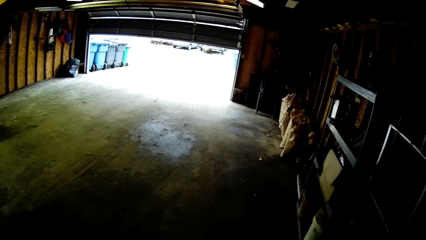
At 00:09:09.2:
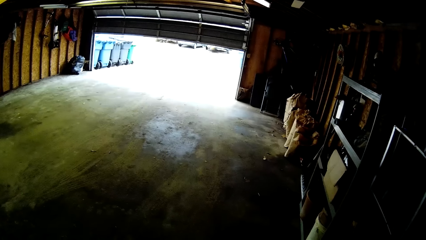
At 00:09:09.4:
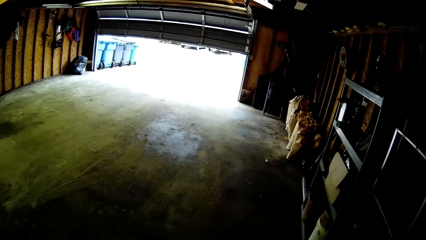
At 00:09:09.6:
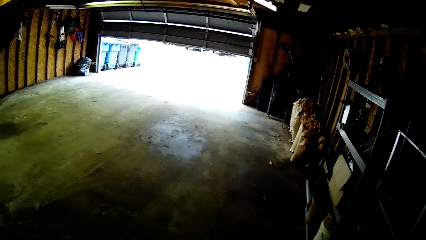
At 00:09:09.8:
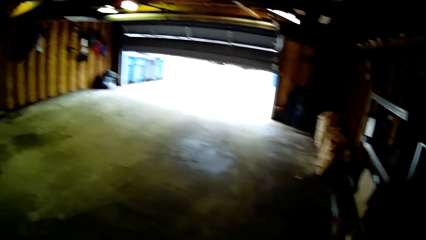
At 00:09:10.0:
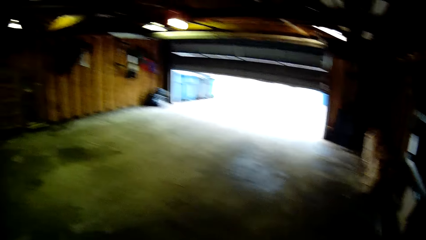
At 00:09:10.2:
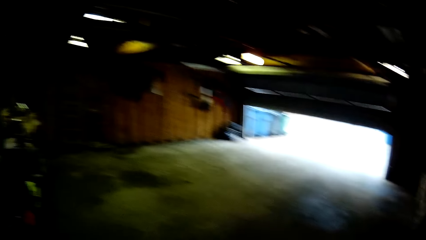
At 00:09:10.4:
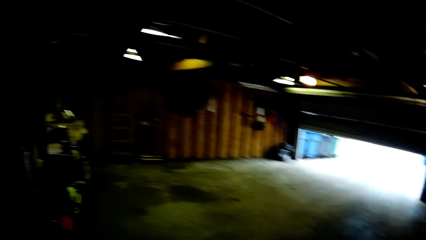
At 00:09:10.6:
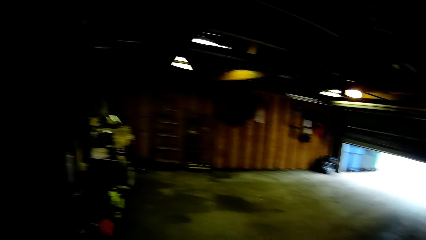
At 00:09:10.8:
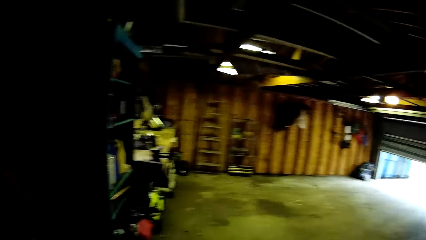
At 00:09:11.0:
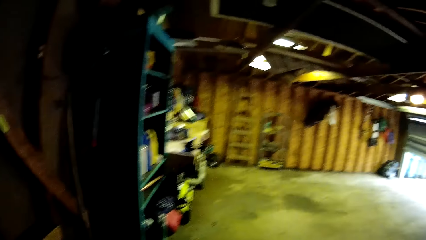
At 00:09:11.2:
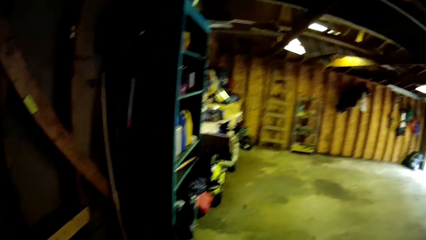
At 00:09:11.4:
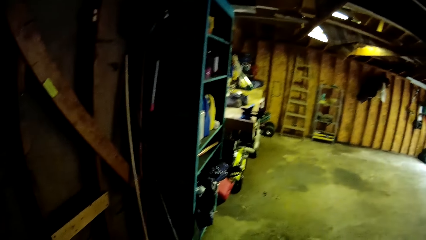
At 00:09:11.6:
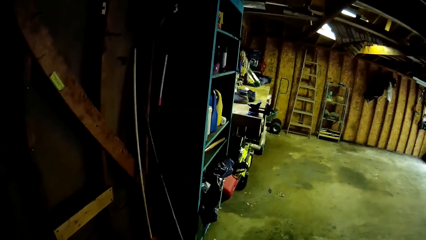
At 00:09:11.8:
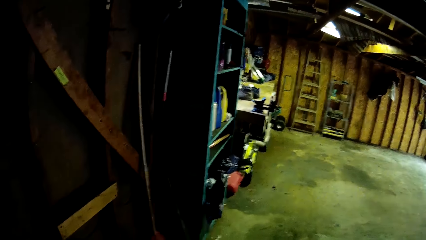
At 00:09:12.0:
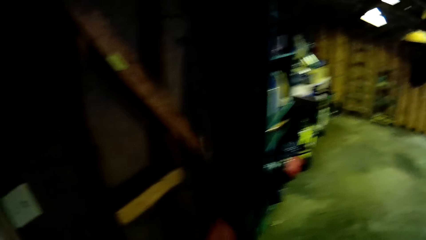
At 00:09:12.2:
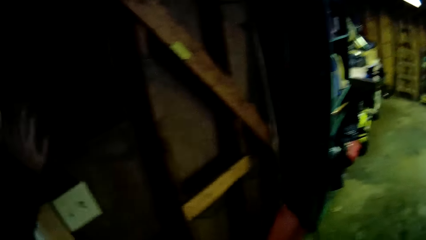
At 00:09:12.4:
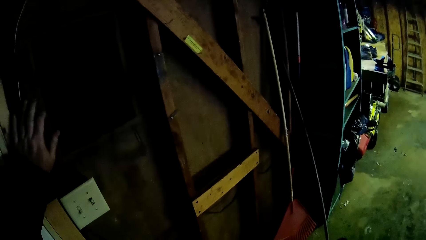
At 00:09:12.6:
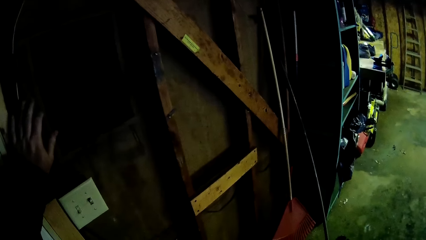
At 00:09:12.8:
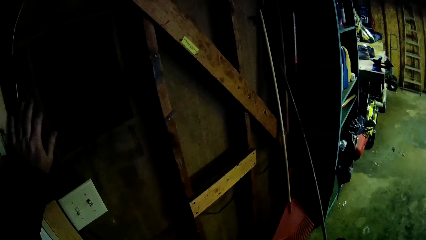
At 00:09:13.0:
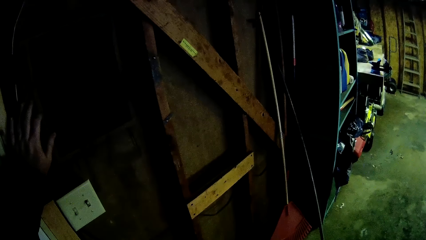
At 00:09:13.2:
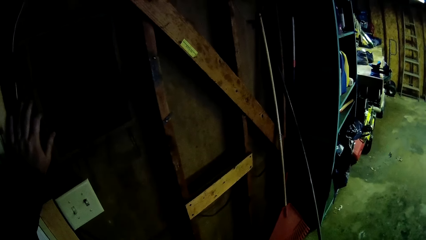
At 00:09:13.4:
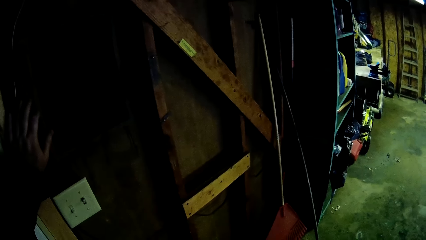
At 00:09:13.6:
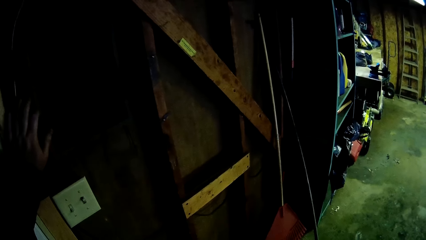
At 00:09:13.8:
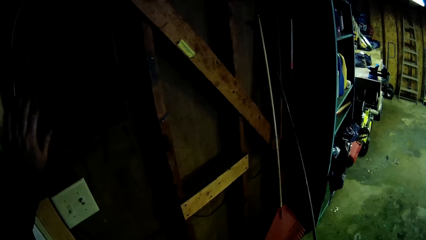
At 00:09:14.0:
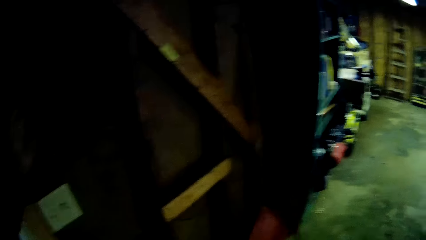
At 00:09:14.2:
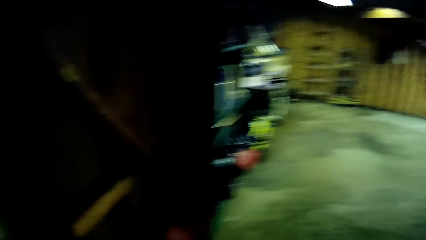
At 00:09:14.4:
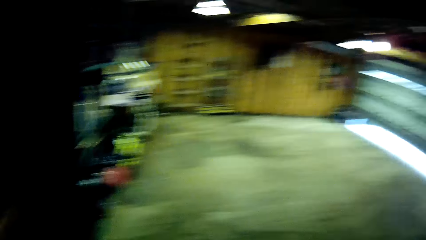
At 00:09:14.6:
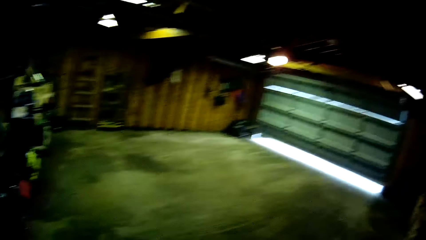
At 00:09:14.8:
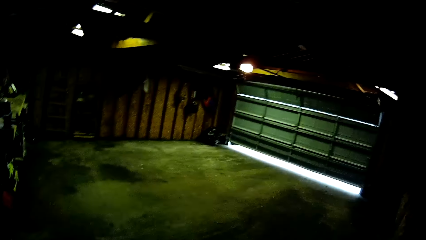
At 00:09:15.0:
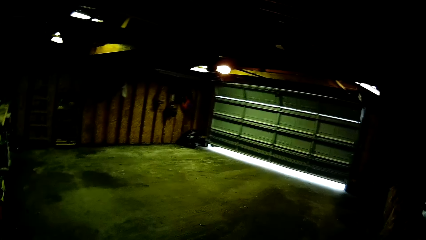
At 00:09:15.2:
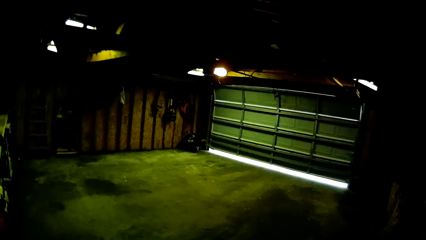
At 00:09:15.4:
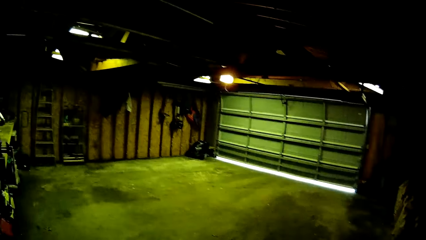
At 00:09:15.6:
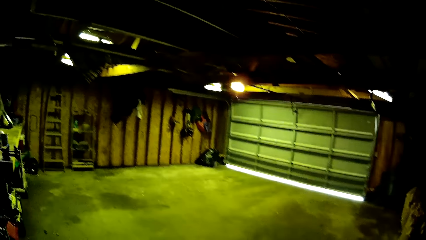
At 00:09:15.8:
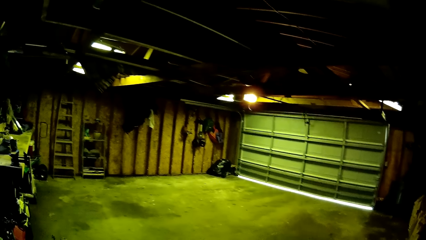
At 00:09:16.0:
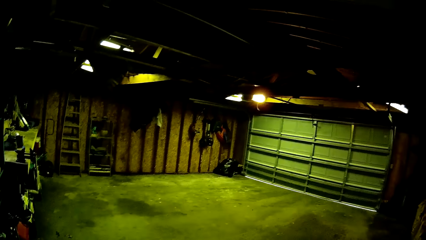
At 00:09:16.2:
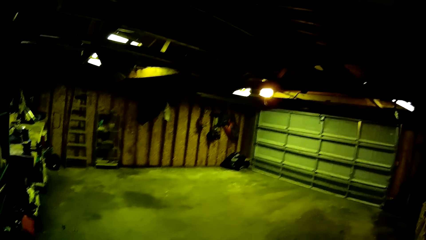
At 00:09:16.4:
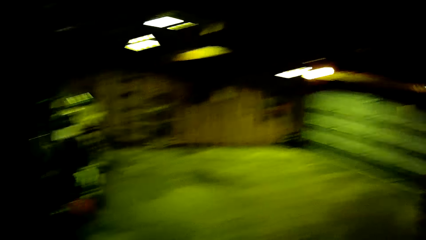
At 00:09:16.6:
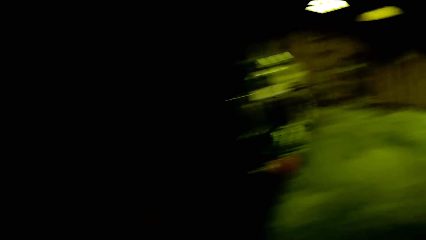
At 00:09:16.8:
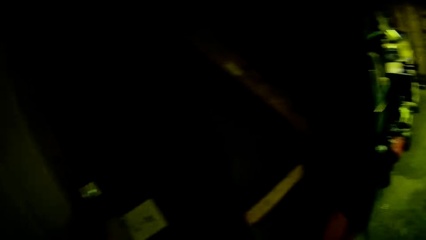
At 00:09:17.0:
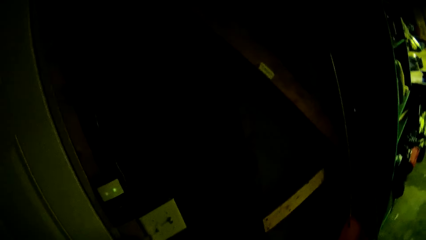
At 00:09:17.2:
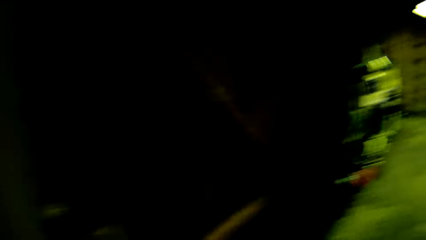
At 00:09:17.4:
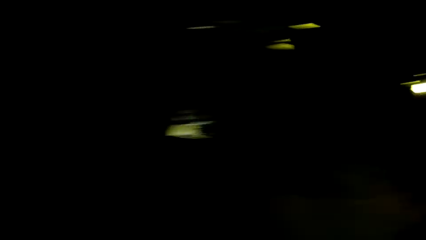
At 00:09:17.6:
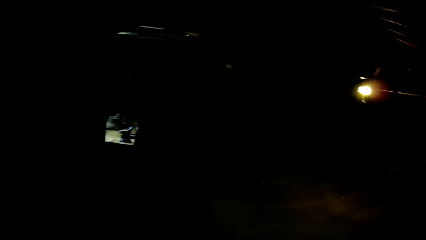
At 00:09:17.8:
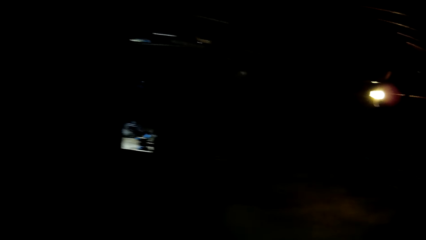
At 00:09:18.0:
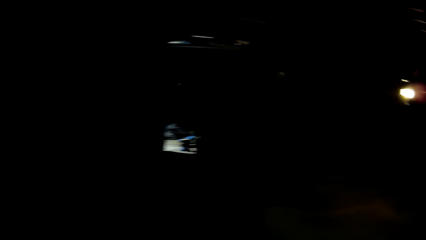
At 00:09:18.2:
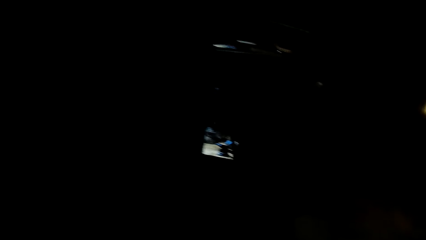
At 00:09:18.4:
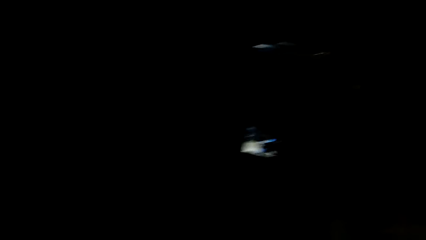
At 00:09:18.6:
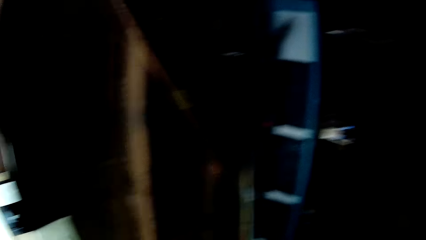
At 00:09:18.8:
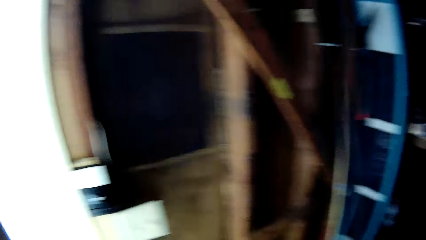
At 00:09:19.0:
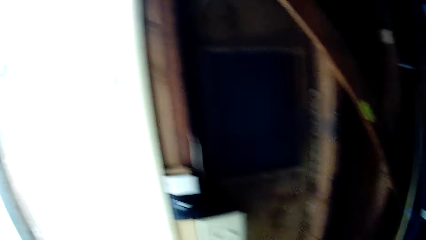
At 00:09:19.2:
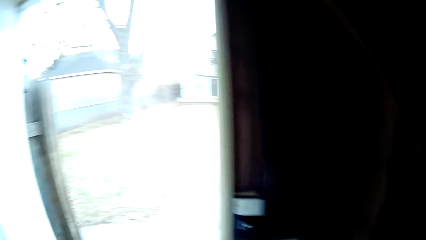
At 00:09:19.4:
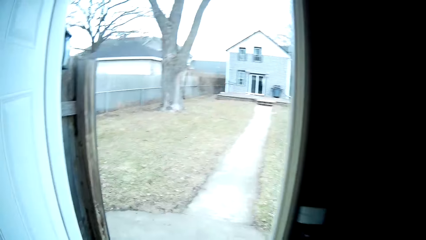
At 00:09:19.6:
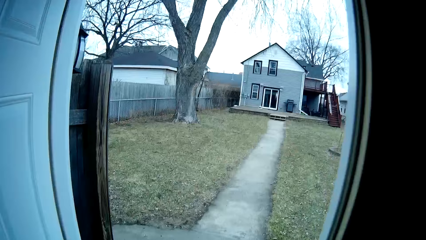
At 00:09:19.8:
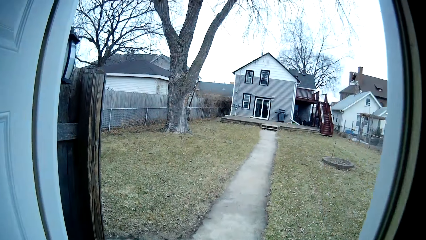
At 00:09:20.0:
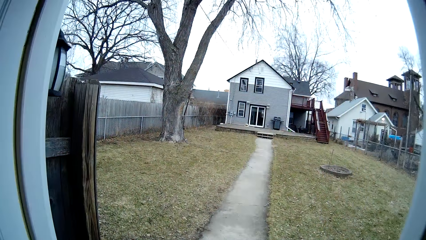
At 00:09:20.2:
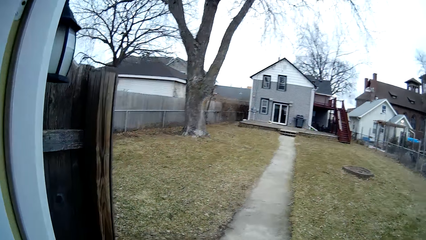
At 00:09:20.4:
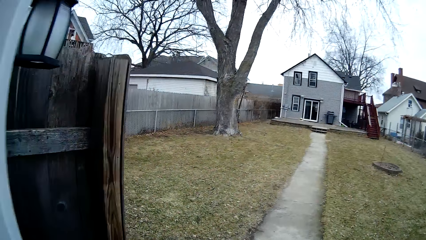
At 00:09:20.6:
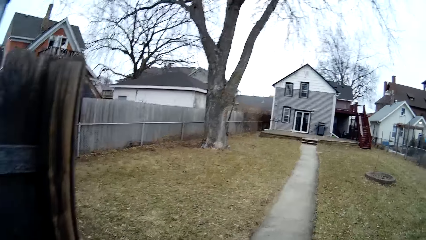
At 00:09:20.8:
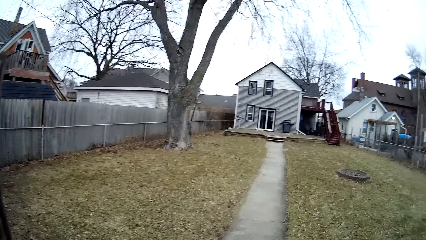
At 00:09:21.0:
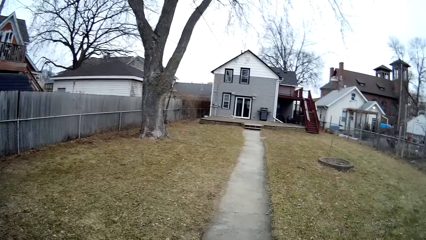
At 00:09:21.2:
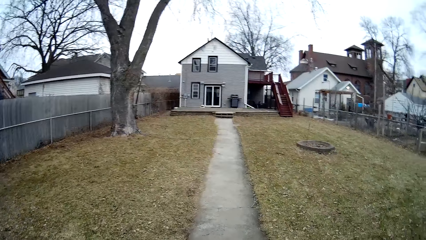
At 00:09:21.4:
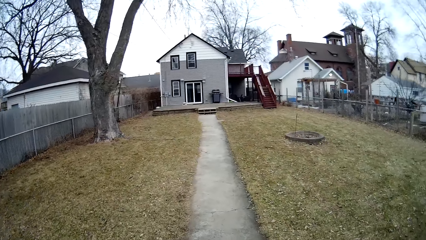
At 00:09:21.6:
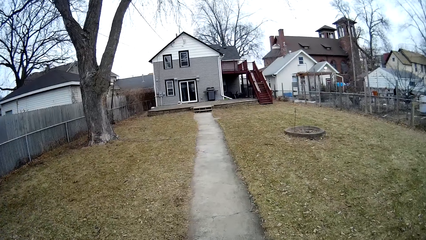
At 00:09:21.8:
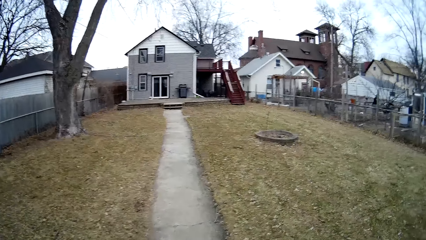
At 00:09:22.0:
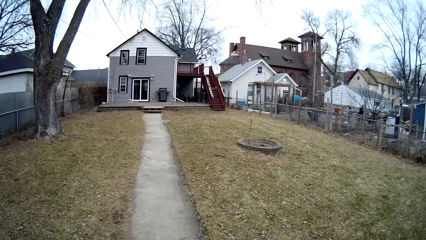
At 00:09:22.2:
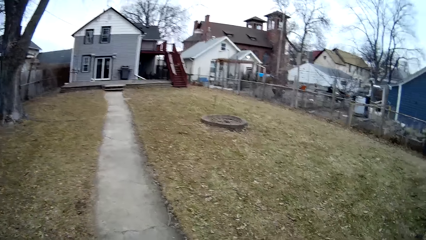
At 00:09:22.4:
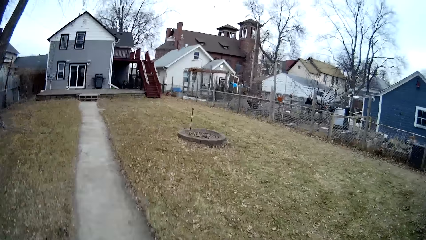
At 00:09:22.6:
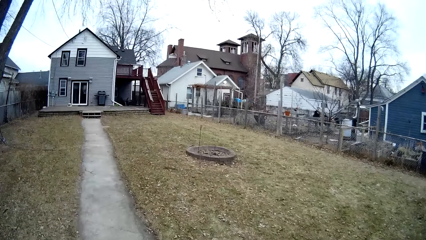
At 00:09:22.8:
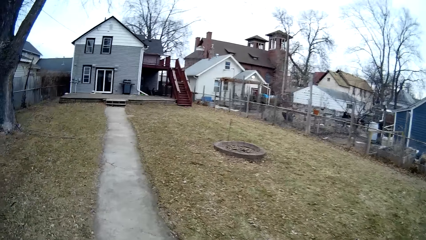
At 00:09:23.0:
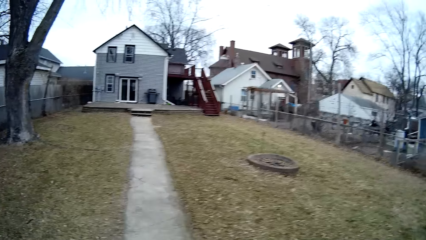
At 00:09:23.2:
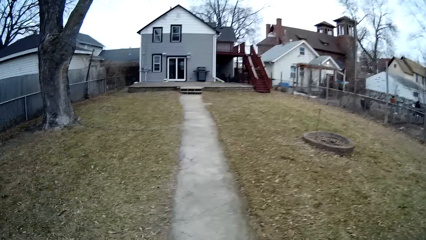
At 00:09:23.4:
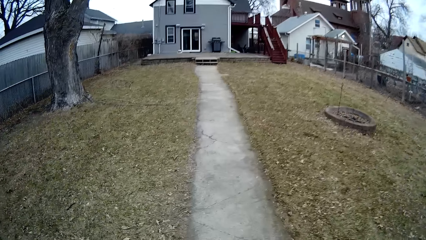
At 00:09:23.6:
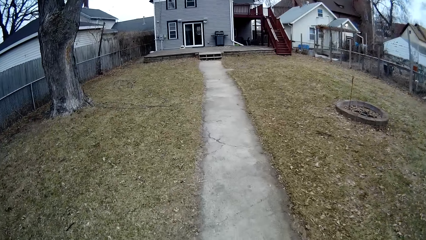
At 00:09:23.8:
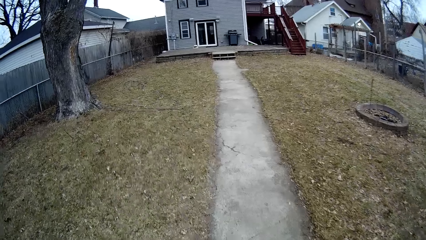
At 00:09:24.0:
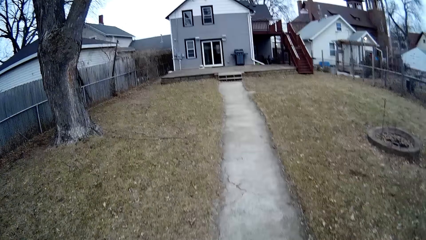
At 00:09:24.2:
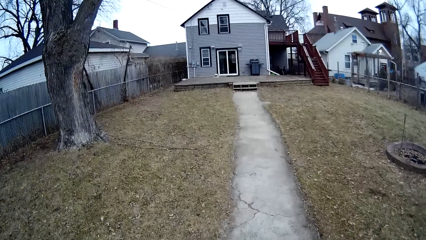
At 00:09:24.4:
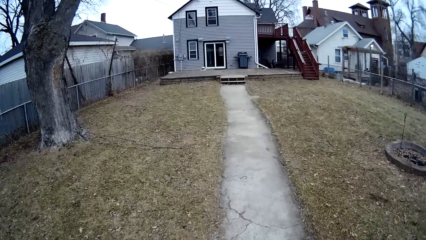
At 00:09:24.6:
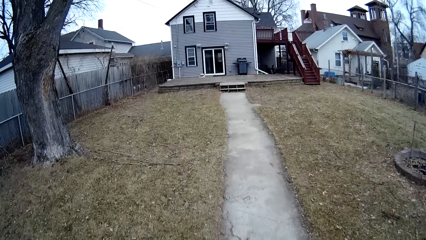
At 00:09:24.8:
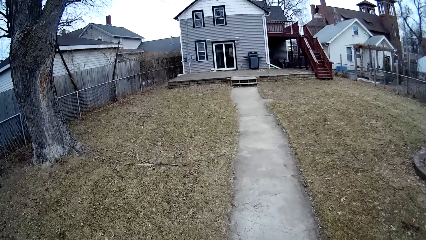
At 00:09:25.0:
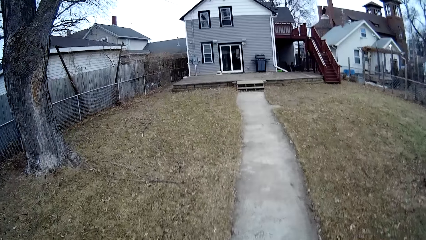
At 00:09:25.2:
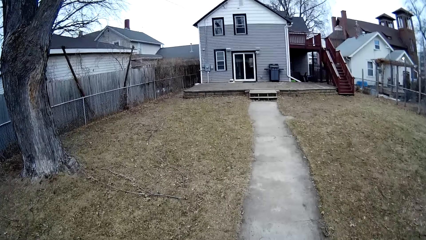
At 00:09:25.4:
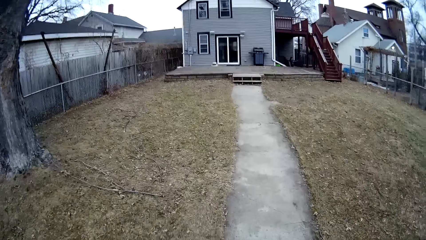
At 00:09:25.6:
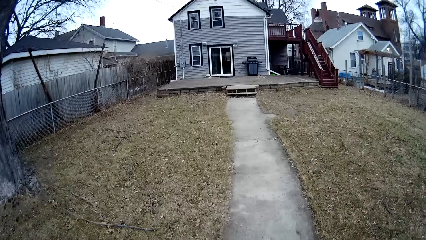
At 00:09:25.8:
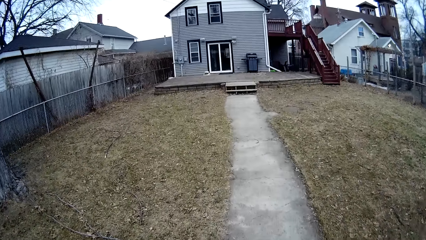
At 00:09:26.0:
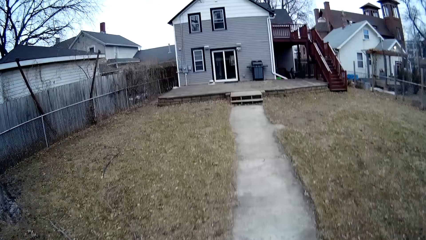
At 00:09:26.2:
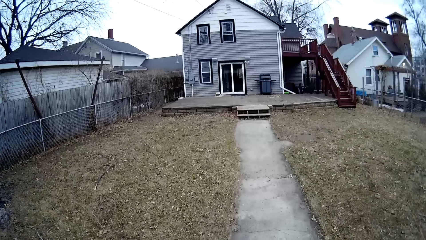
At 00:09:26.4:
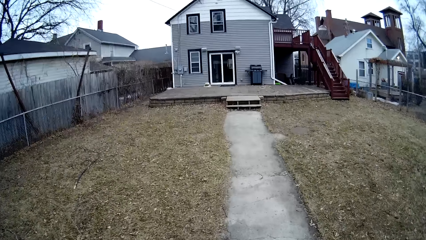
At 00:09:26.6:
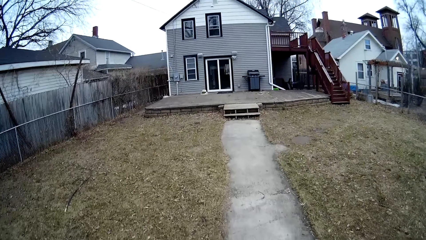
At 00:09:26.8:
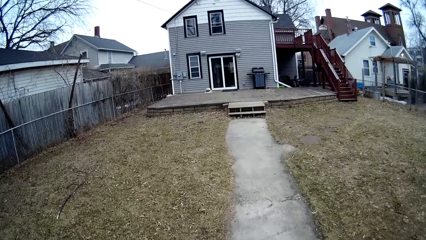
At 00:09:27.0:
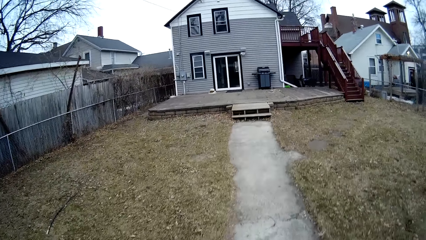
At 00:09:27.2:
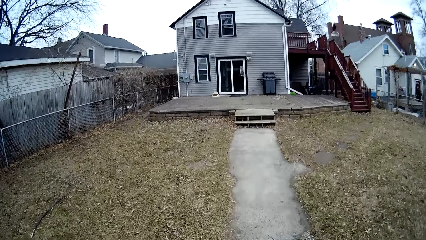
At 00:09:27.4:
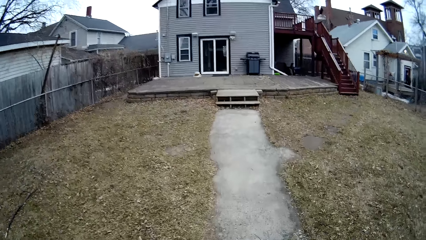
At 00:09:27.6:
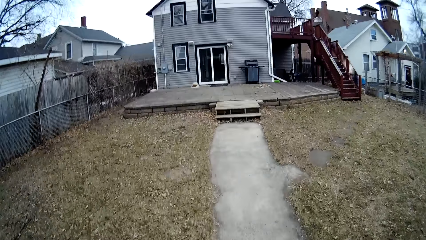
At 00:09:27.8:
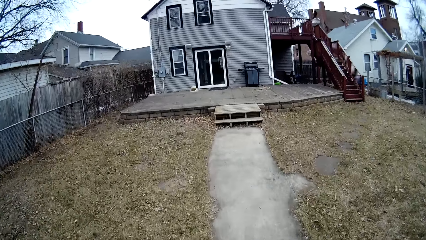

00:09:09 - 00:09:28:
The camera wearer holds the wall. They look around a garage. They walk around the garage or the compound. They walk around a verandah.
